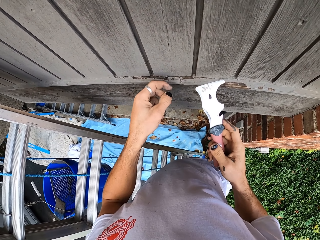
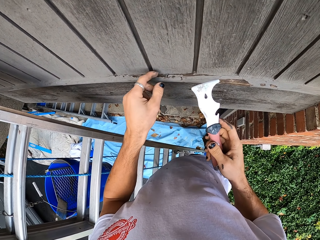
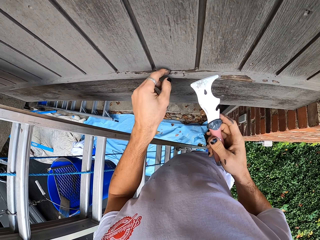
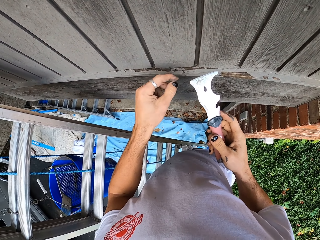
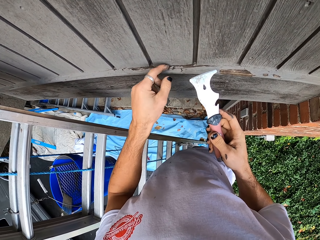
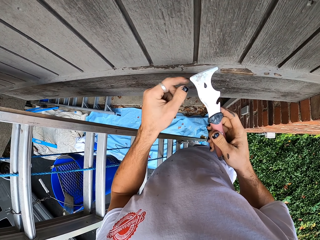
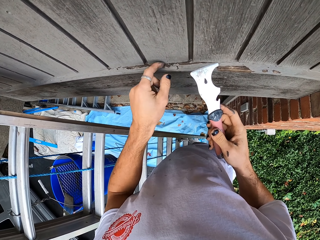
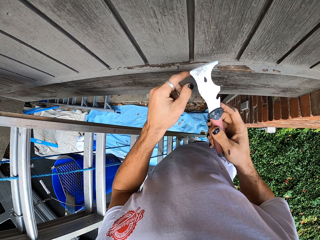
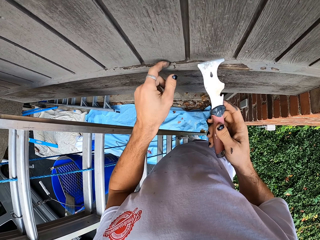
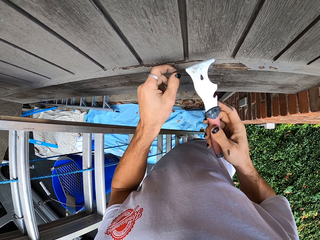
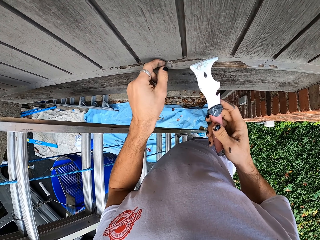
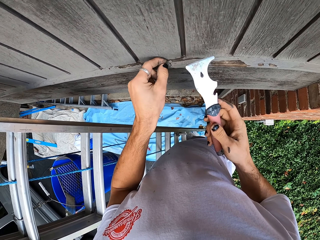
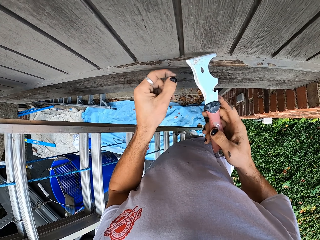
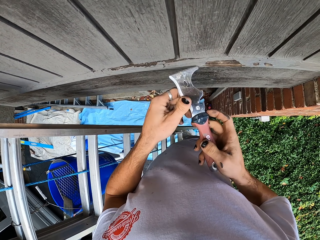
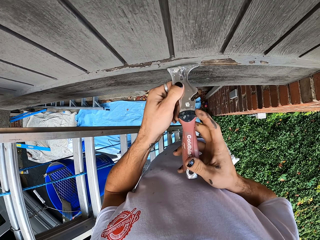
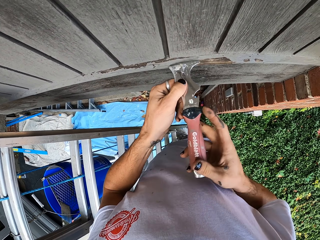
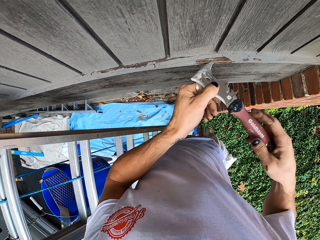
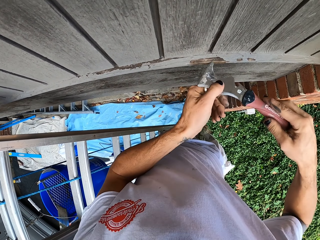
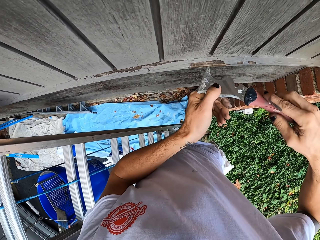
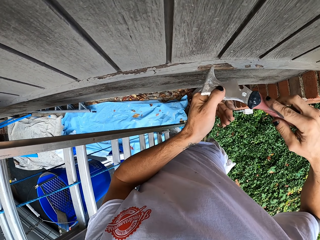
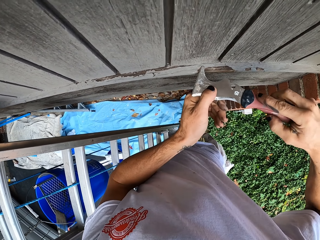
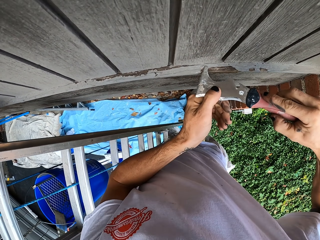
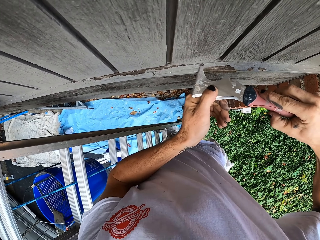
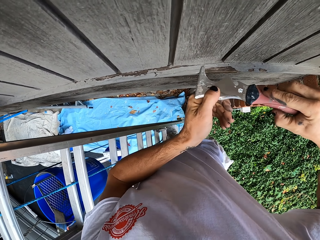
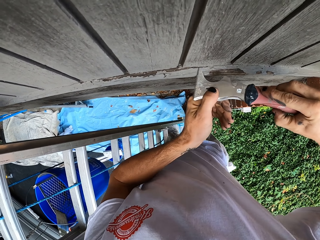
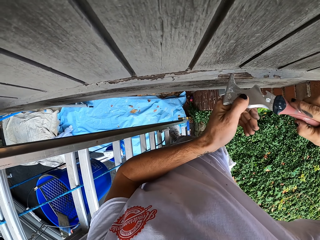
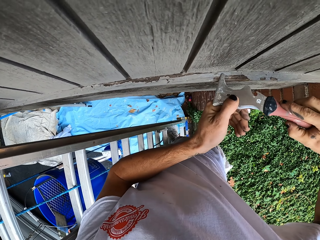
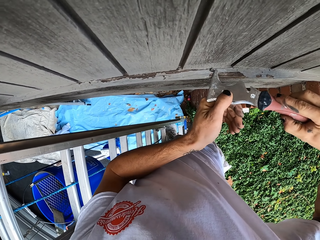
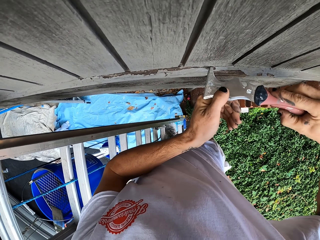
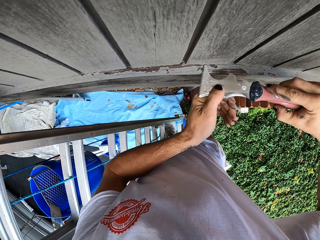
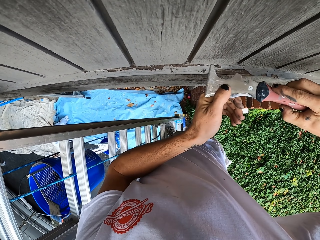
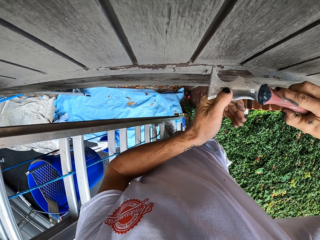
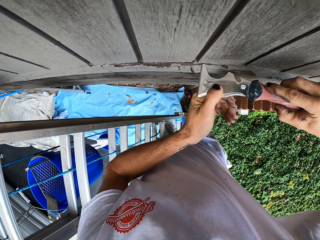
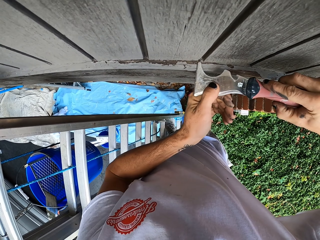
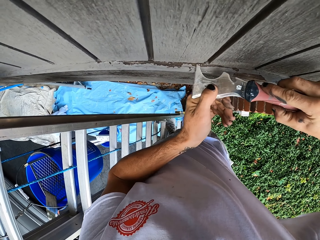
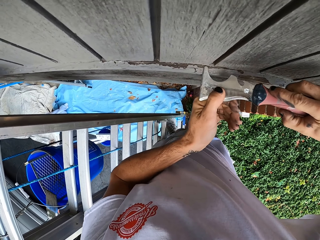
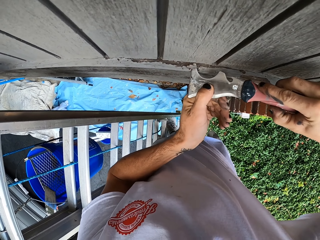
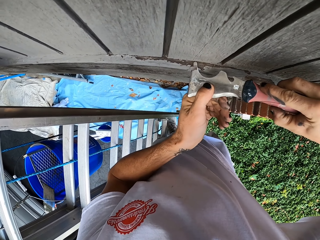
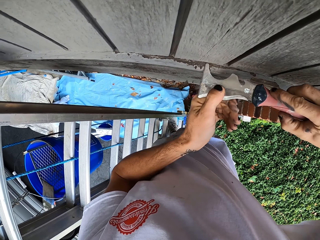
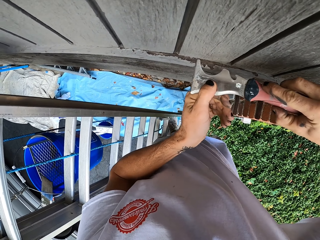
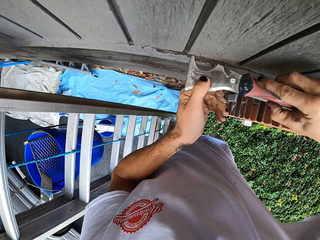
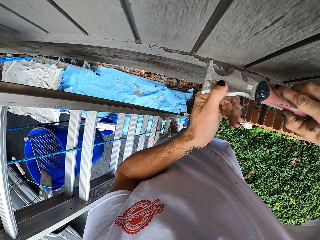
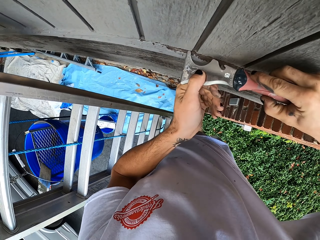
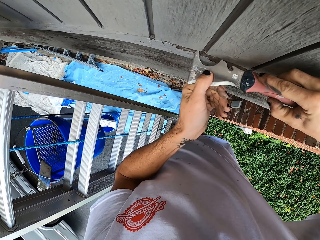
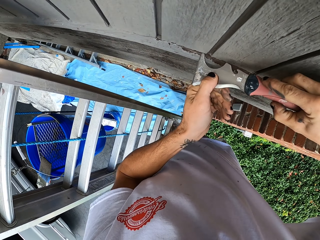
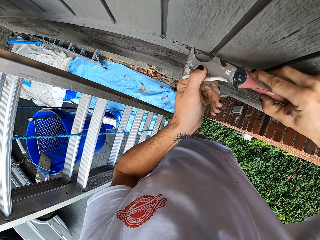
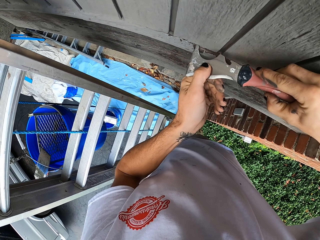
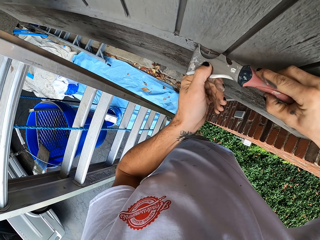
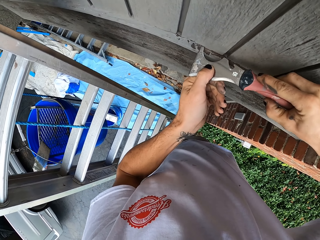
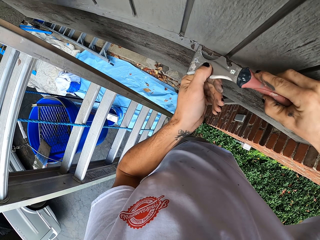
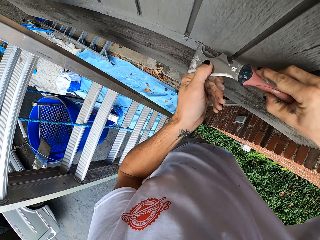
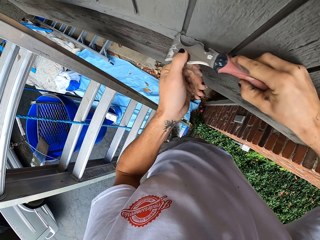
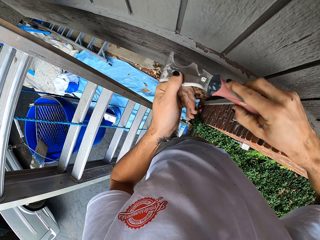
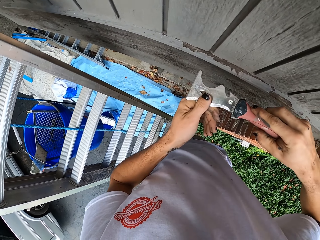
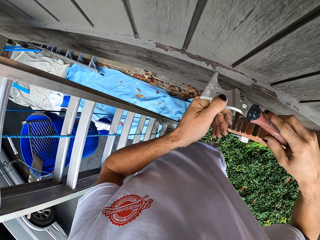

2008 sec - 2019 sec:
The camera wearer wipes the wall with his finger. He scrubs the paint on the wood. He removes something on the wall with the scraper.

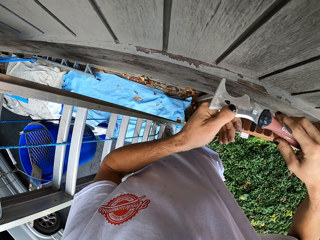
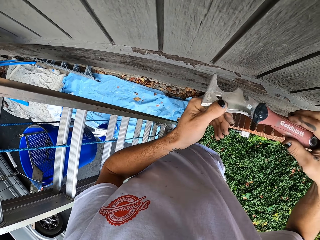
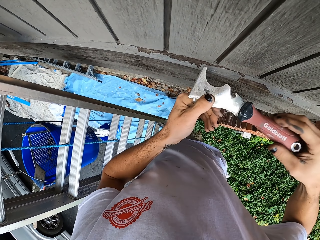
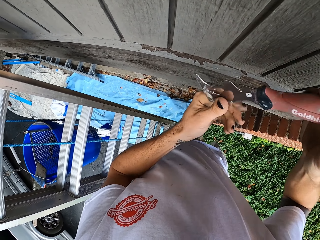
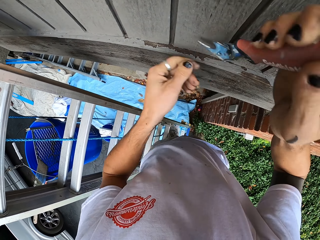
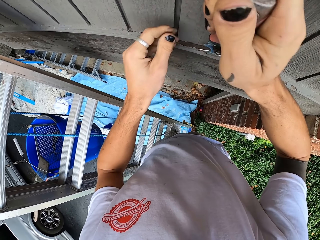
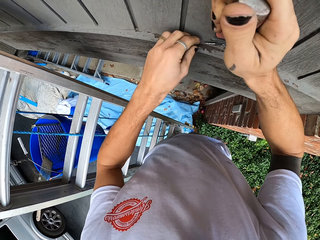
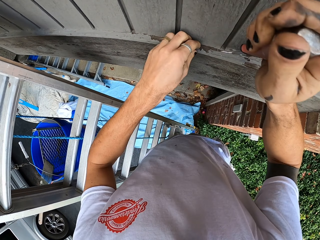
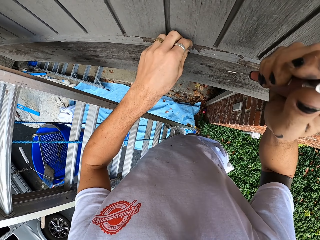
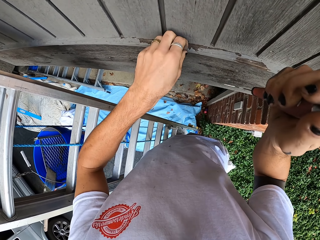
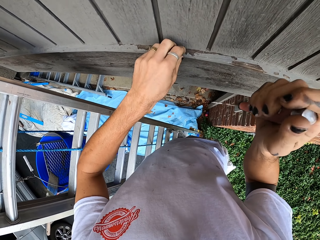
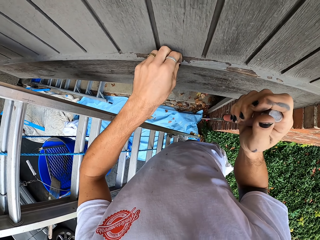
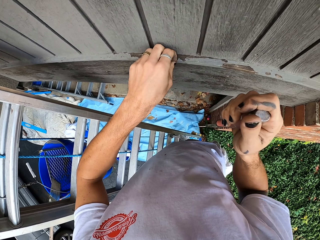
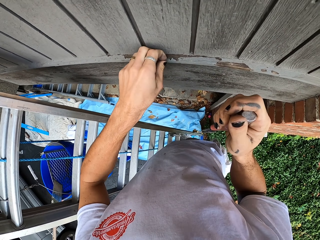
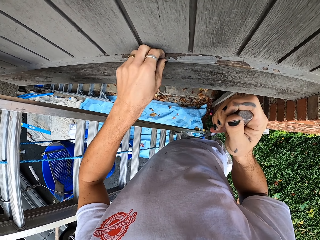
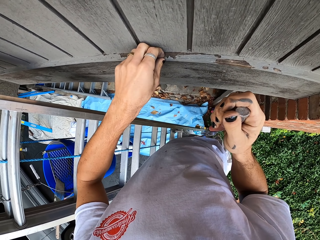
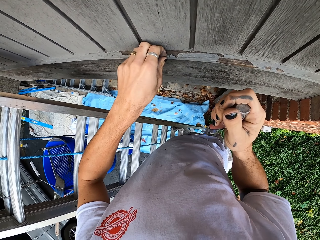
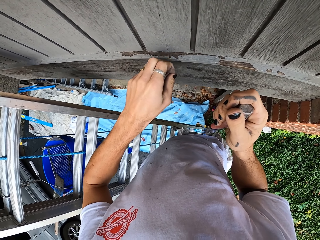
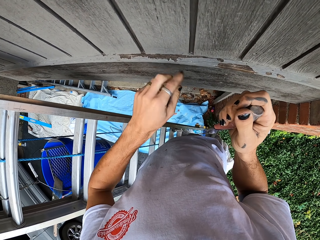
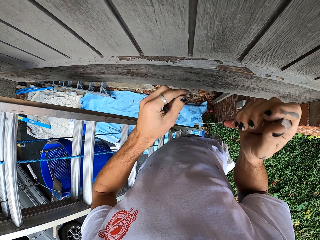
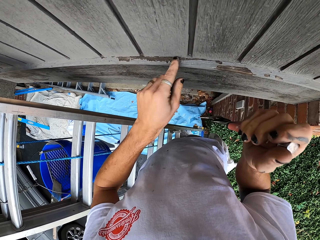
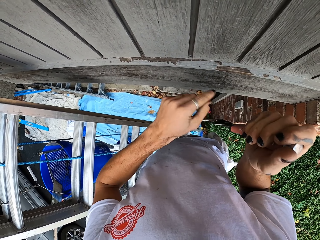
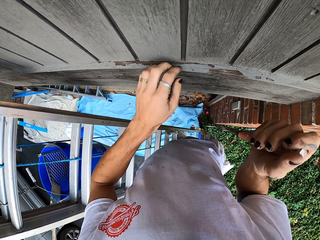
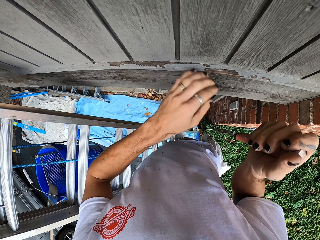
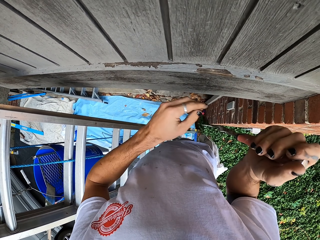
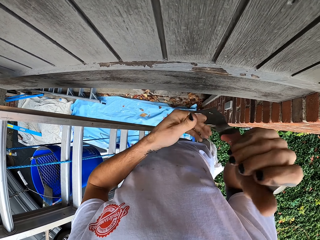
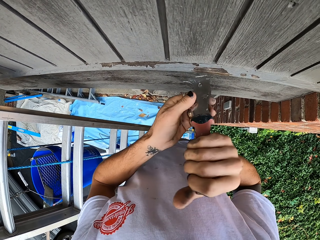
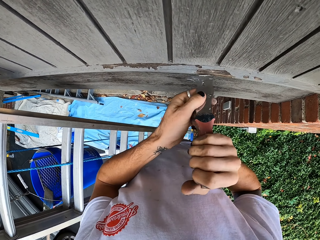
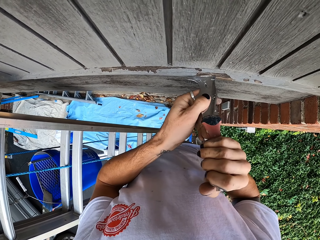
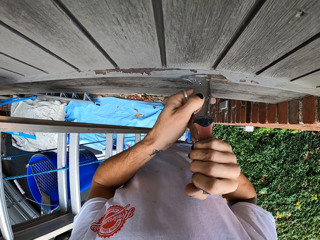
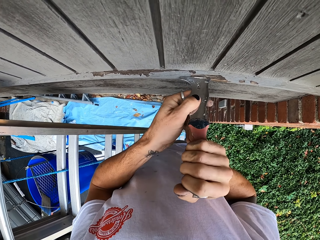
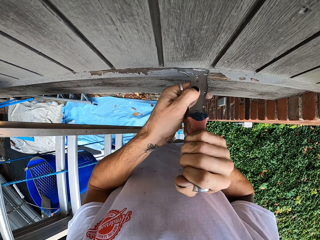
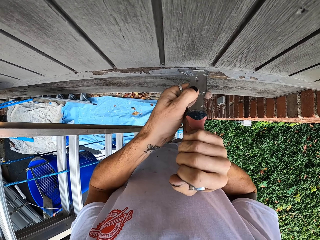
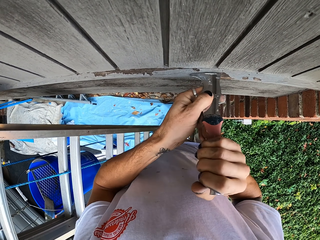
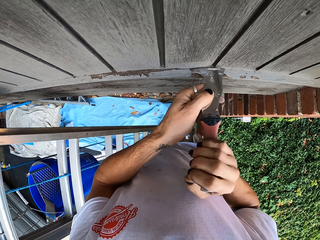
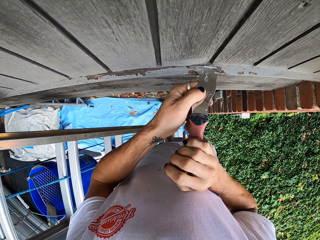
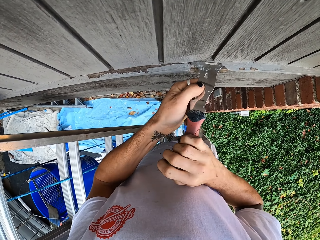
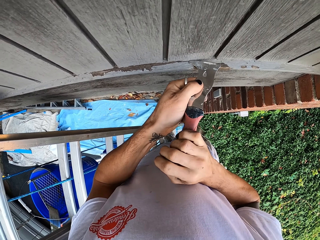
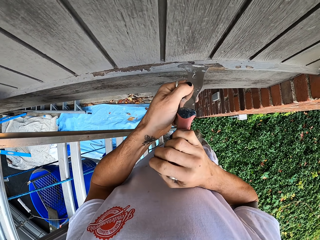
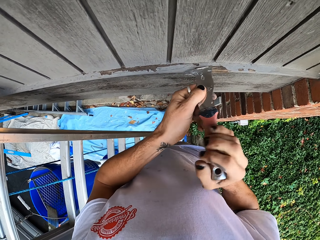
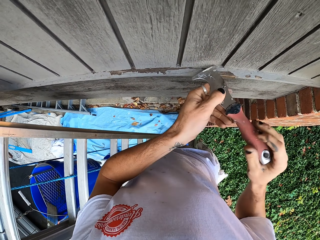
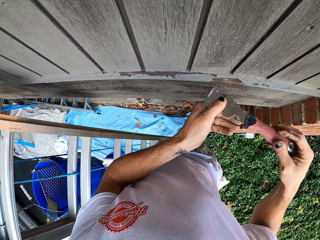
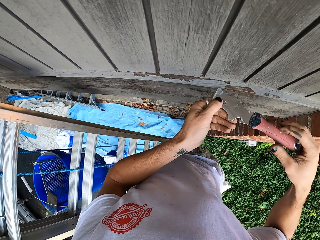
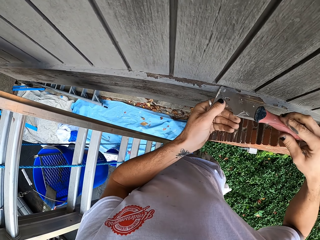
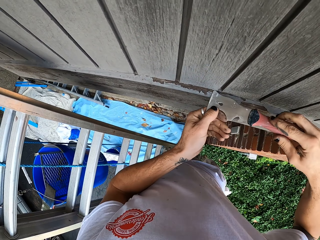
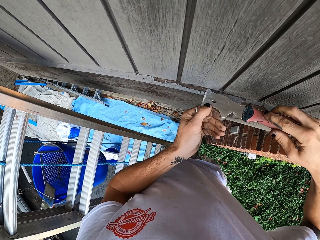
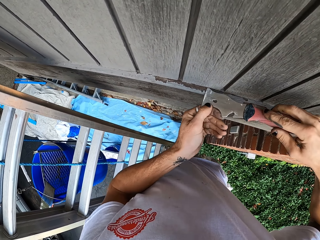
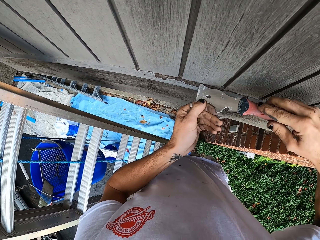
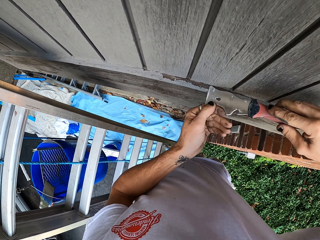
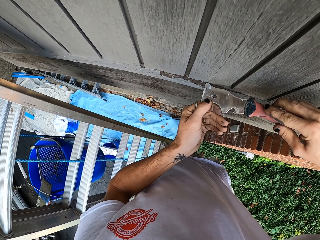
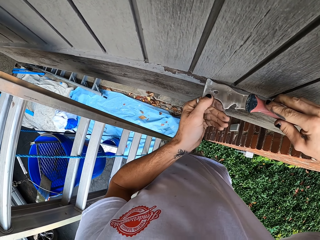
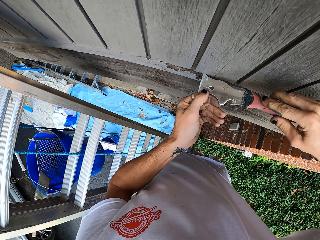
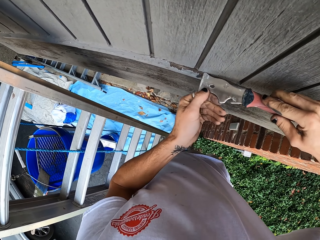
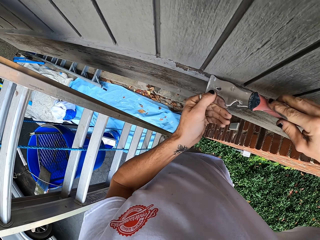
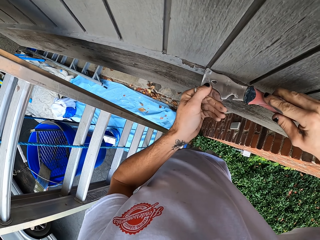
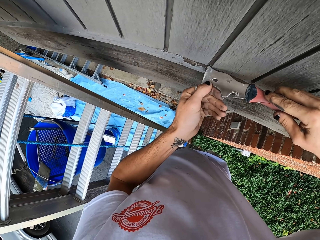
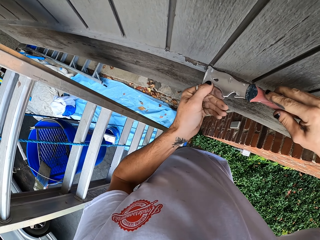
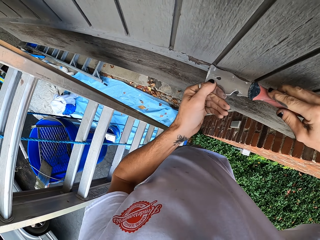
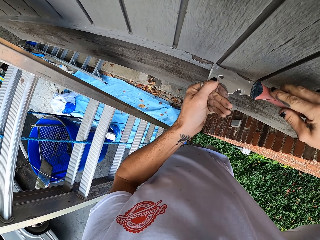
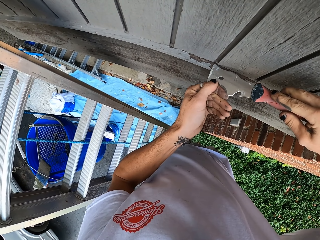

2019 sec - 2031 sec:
The camera wearer wipes the wall with his finger. He removes something on the wall with the scraper.
